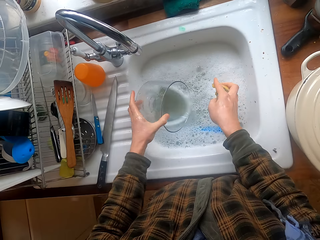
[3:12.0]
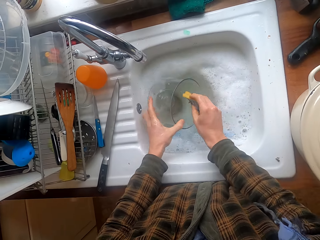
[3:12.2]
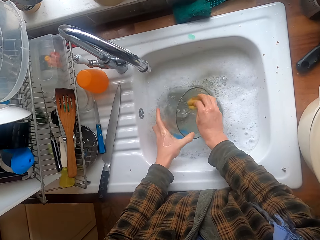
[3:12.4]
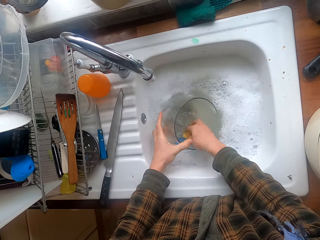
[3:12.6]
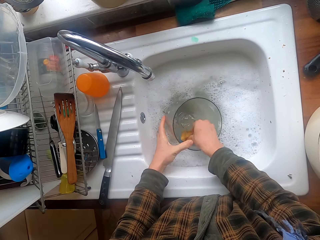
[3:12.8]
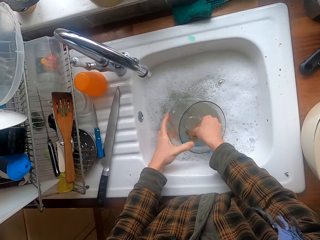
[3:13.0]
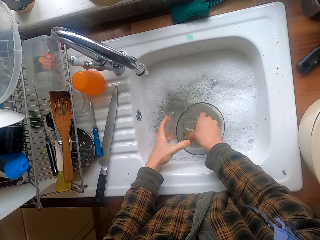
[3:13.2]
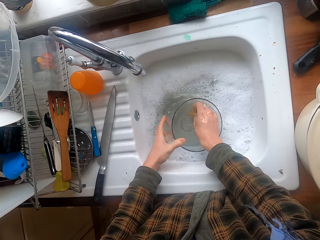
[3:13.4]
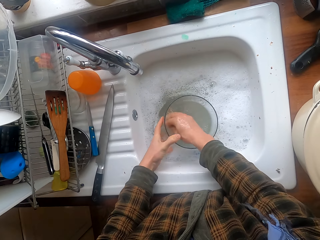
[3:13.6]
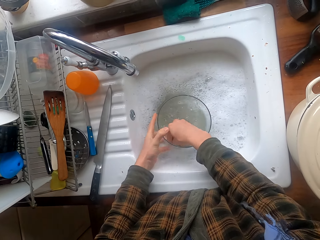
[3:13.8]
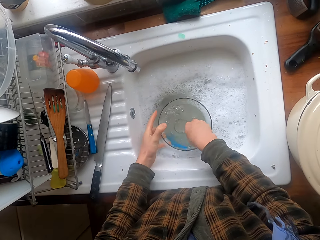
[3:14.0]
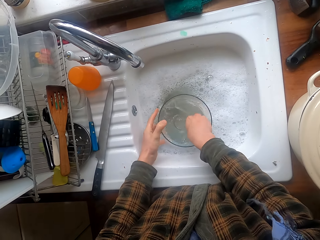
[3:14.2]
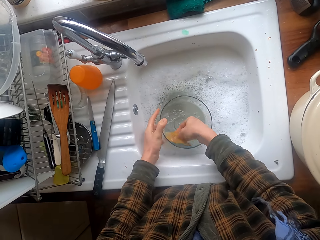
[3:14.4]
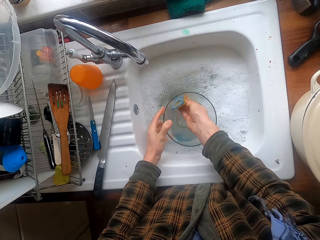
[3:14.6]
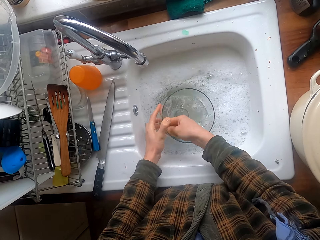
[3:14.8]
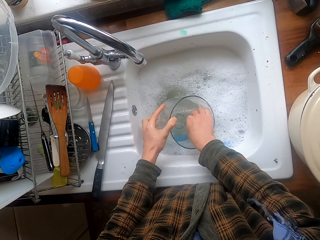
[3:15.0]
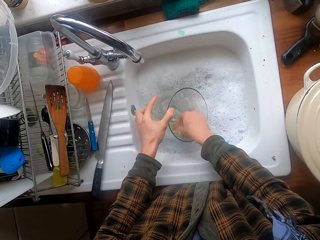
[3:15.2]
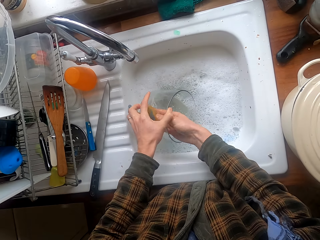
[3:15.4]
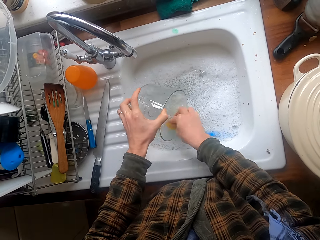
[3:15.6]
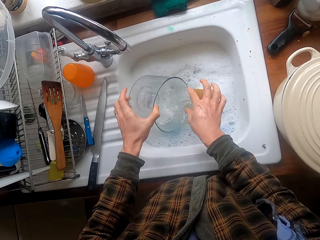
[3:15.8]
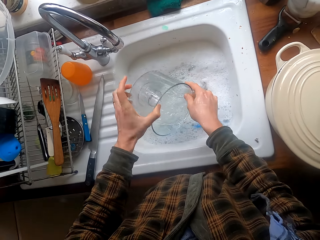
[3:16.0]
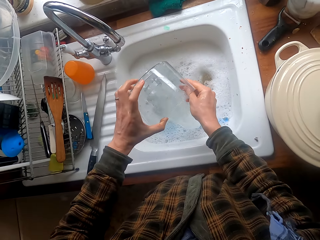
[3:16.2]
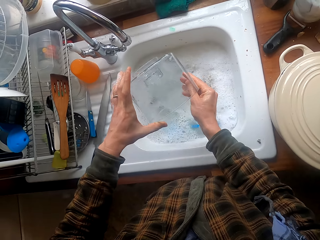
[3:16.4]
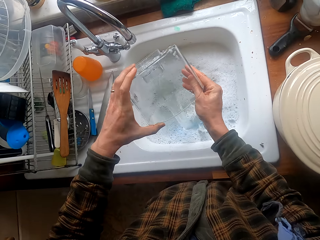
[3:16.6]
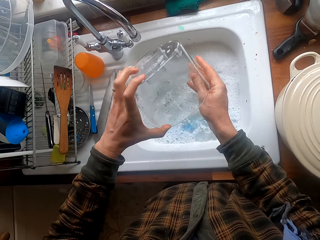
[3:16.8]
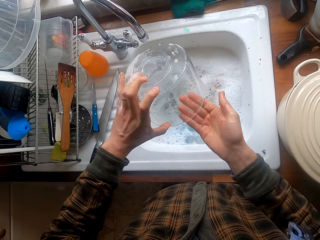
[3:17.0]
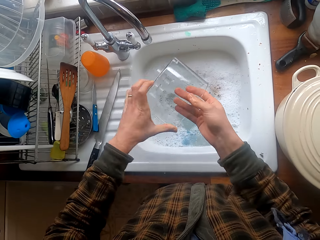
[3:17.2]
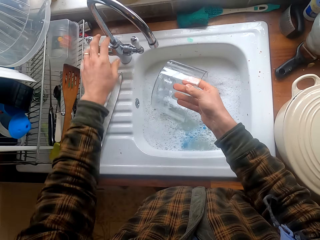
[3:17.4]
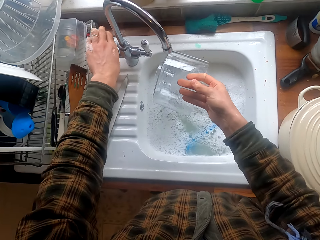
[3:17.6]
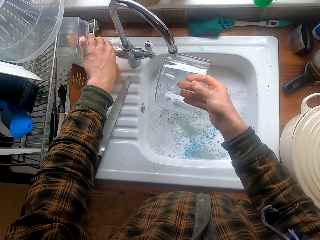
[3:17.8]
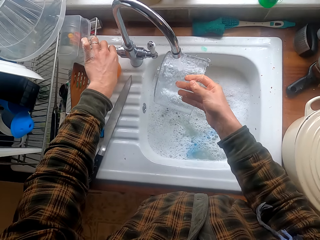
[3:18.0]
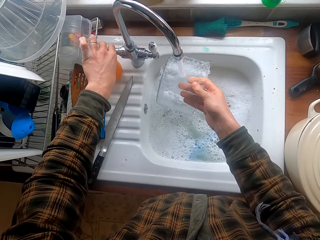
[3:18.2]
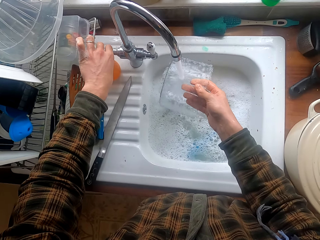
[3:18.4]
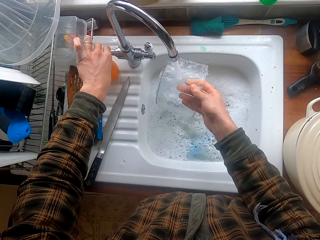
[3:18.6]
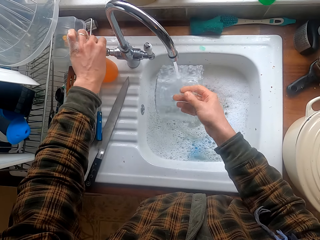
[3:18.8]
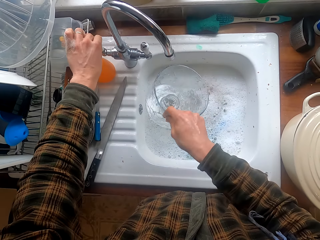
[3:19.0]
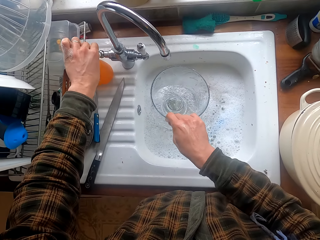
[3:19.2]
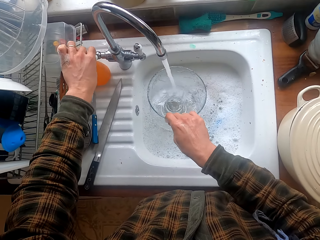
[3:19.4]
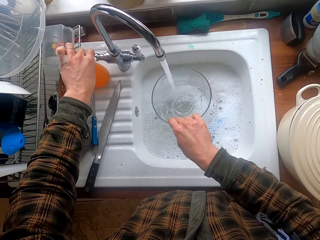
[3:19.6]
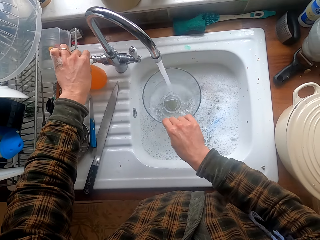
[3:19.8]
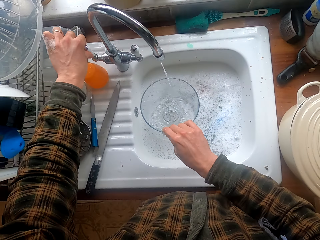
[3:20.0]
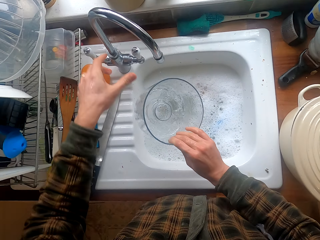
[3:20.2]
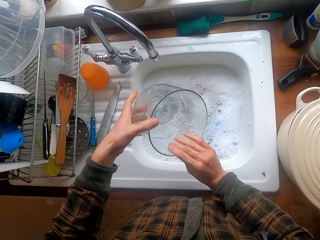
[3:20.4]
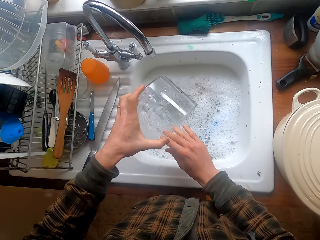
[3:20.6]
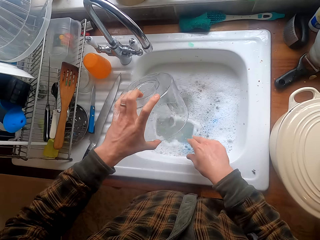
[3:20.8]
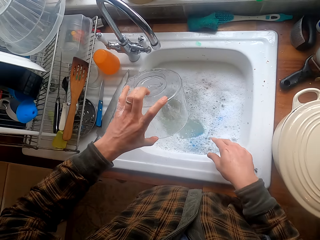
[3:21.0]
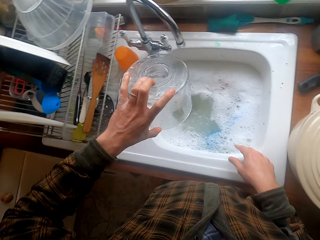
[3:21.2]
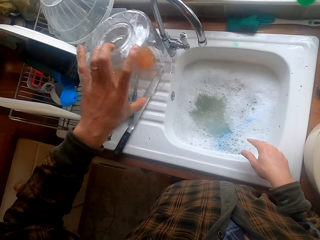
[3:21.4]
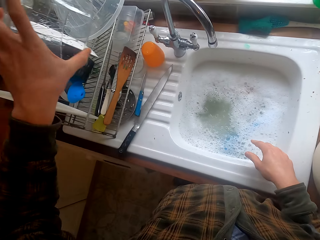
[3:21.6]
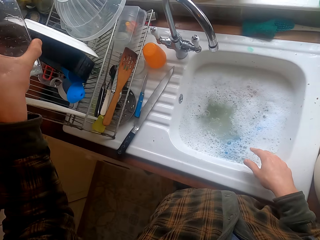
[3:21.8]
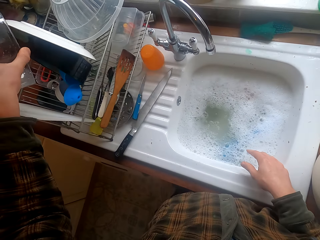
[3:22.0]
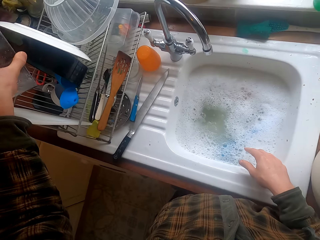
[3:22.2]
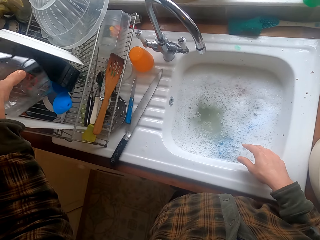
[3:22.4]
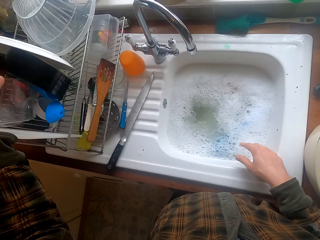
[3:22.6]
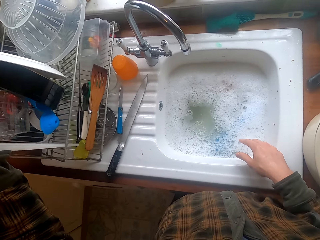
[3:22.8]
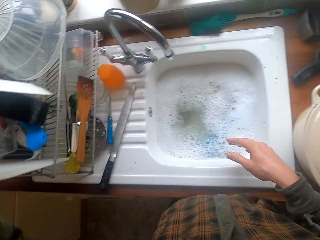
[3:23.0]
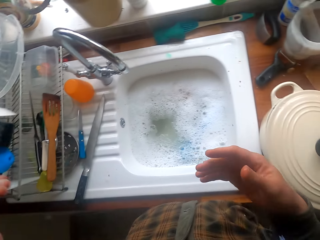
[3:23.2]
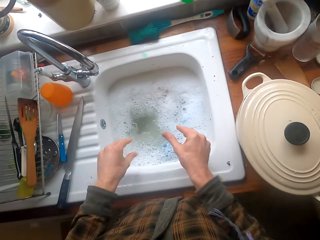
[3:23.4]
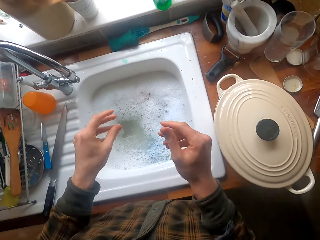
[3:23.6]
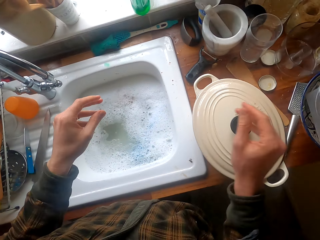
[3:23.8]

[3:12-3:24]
The camera wearer opens the tap. They rinse the utensil. They close the tap. They rinse the utensil. They close the tap. They rinse the utensil. They put the utensil in the dishrack.

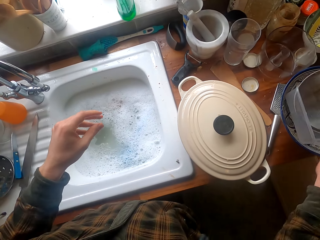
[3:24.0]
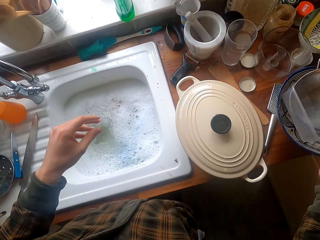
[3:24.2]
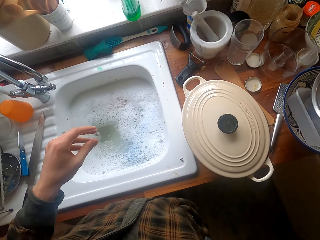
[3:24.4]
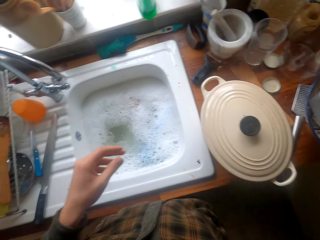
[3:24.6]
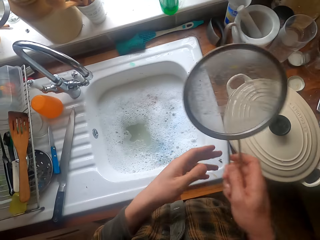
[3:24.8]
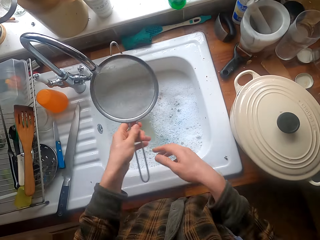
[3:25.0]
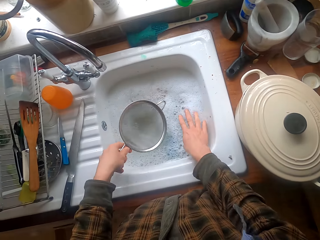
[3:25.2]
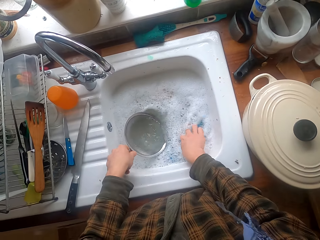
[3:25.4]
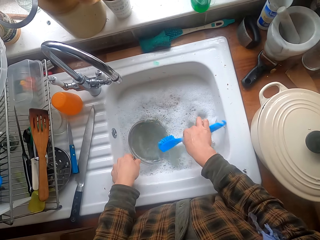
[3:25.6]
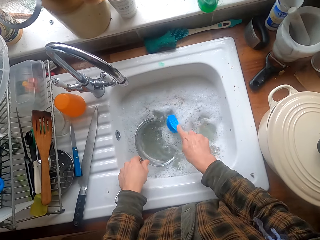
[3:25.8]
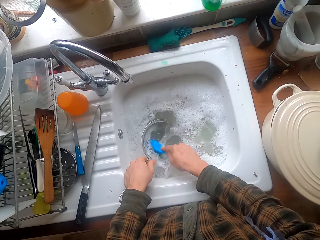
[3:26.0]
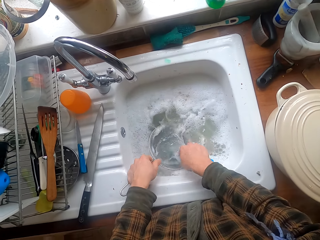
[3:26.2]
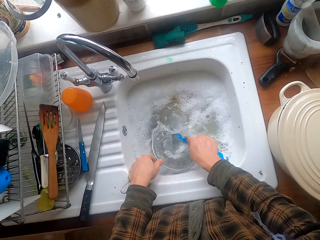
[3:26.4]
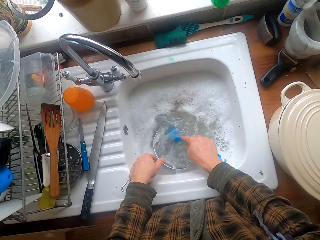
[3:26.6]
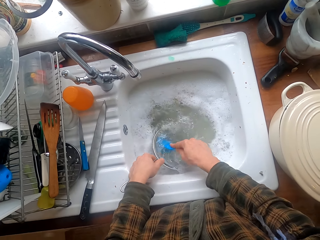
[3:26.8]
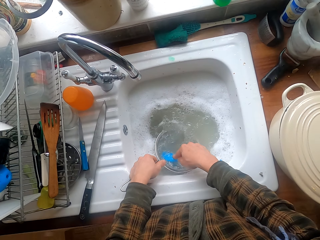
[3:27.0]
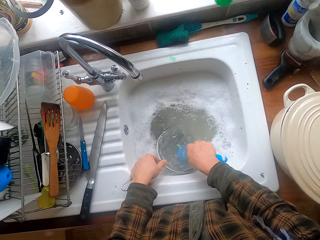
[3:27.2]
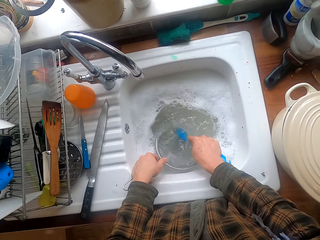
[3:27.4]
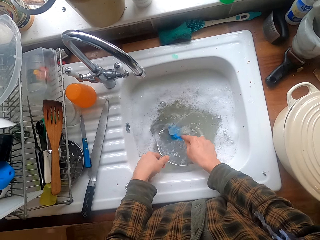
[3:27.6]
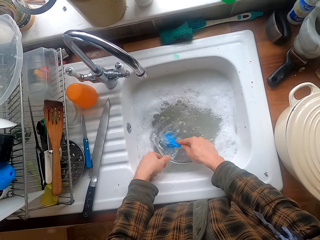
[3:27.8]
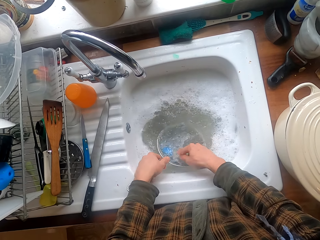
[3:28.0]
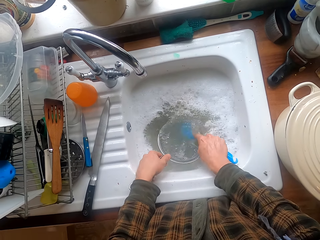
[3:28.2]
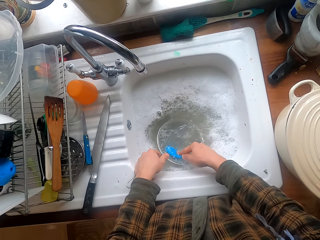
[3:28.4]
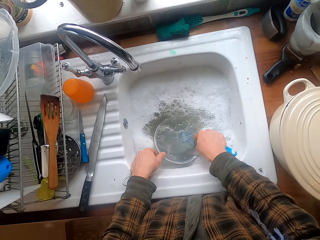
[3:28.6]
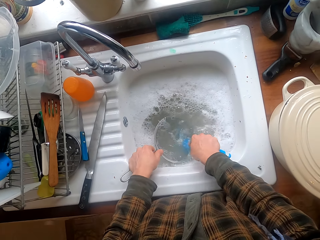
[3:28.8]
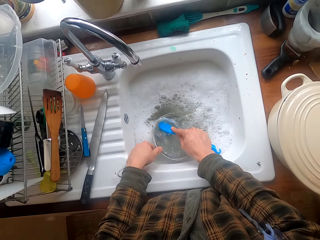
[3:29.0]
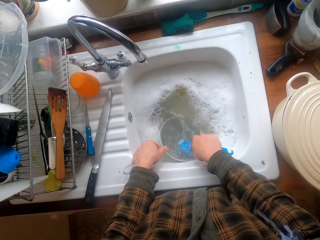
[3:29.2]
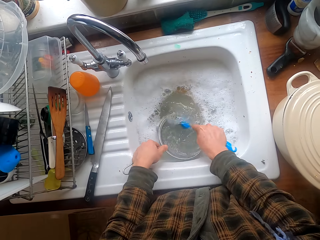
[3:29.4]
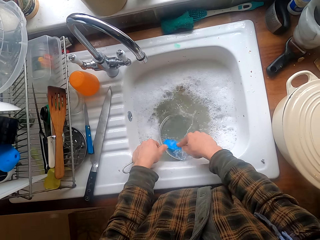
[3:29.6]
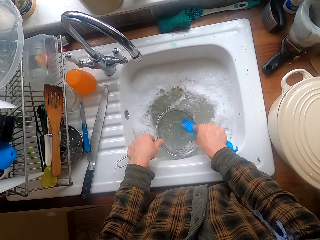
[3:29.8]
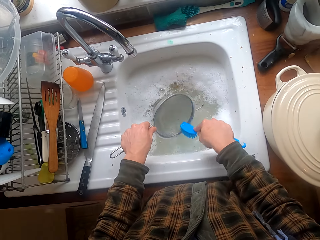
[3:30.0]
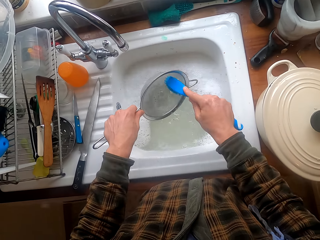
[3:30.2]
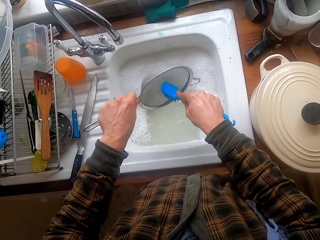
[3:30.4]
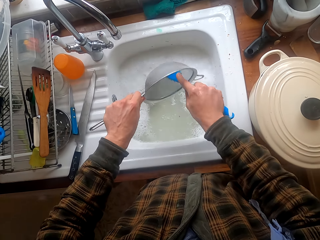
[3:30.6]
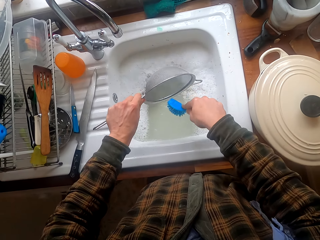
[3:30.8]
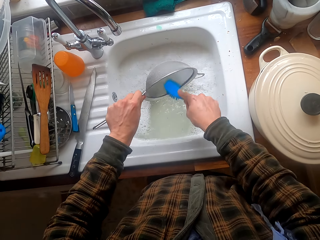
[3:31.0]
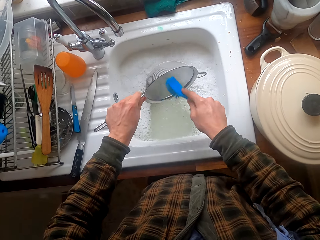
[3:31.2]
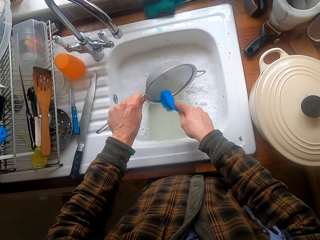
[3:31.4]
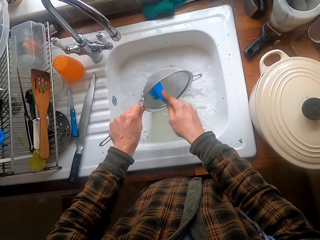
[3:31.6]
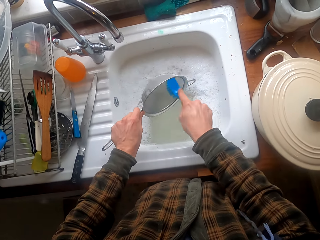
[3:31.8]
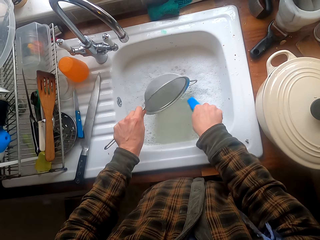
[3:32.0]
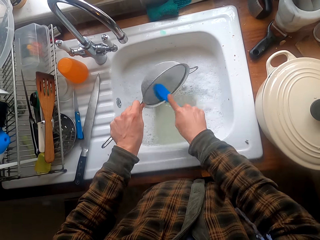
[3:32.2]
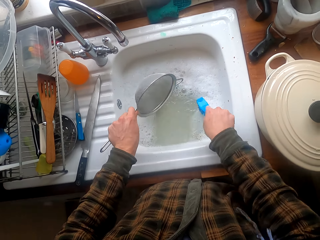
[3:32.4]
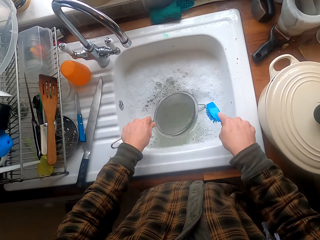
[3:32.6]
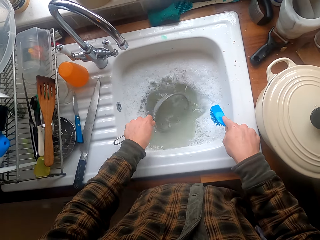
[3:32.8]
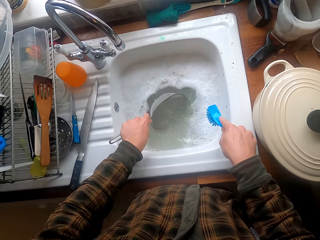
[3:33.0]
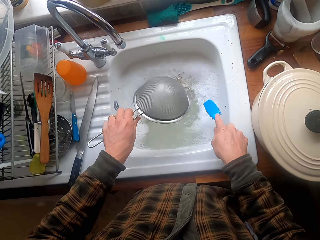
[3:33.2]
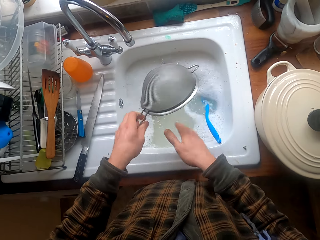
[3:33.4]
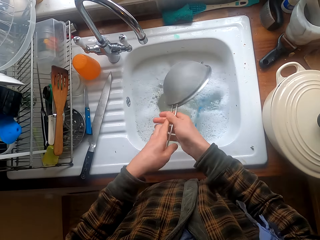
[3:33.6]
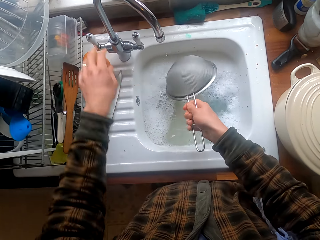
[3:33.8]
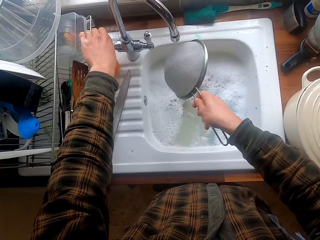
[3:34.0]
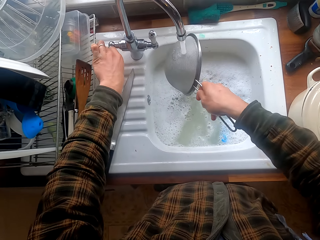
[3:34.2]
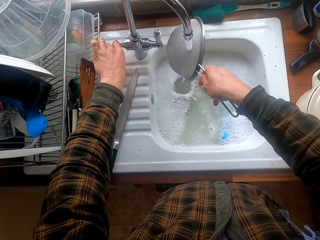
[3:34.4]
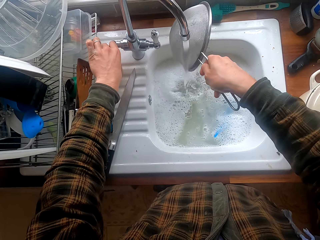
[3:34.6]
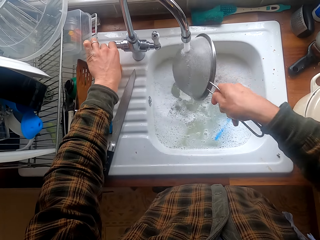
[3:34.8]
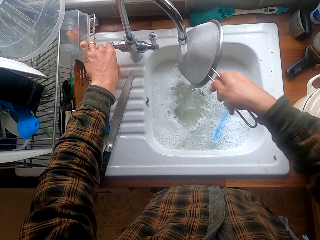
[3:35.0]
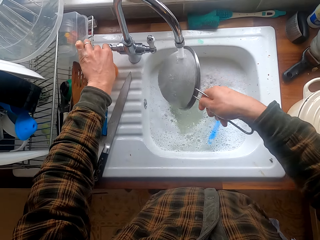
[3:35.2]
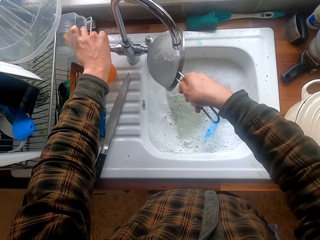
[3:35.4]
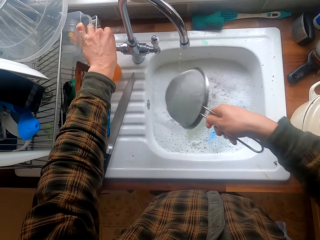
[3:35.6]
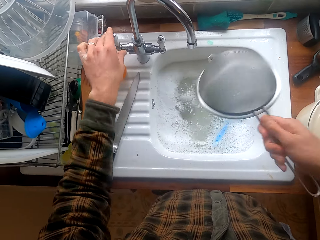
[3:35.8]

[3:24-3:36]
The camera wearer removes excess water from the hands. They take a strainer. They wash the strainer. They take the utensil brush. They wash the strainer with the utensil brush. They put the utensil brush in water. They open the tap. They rinse the strainer.
